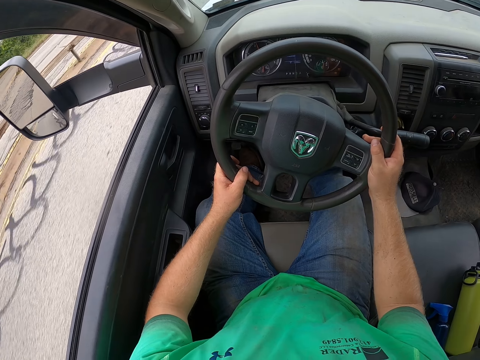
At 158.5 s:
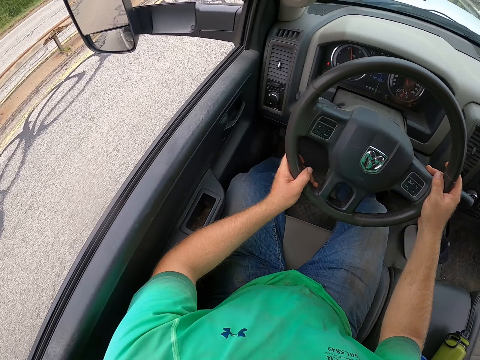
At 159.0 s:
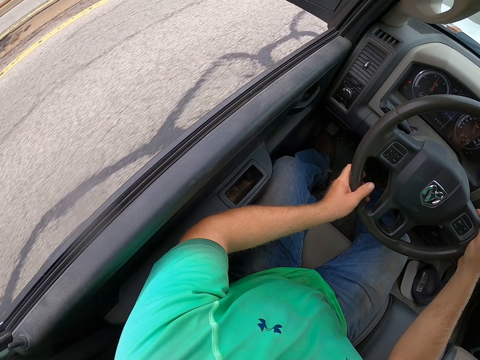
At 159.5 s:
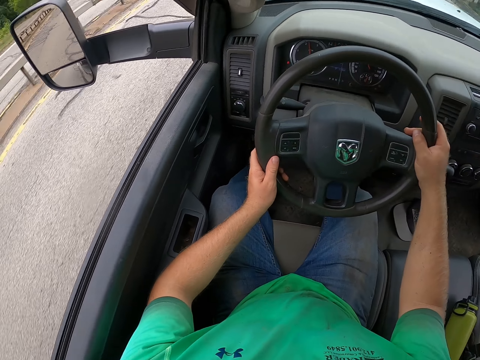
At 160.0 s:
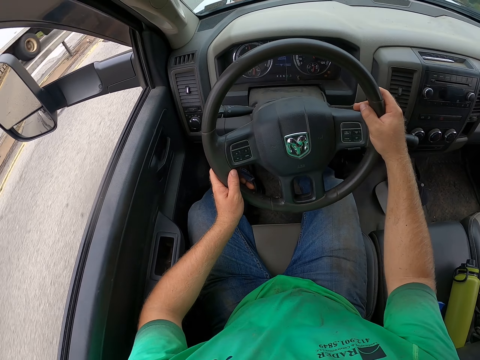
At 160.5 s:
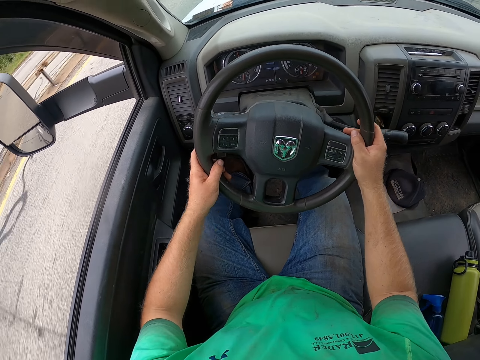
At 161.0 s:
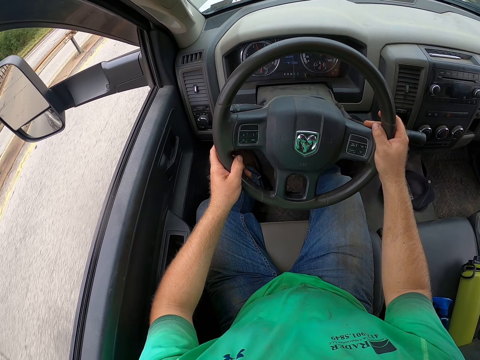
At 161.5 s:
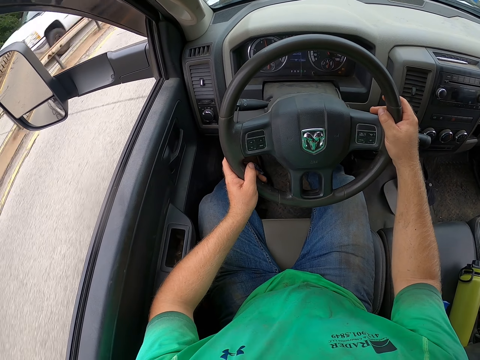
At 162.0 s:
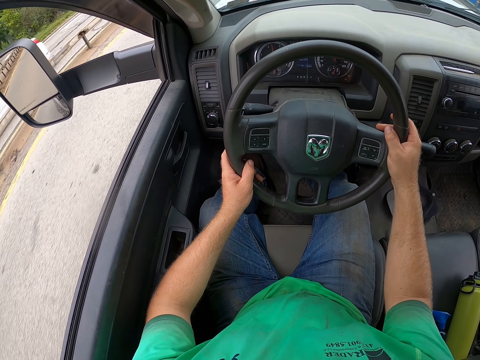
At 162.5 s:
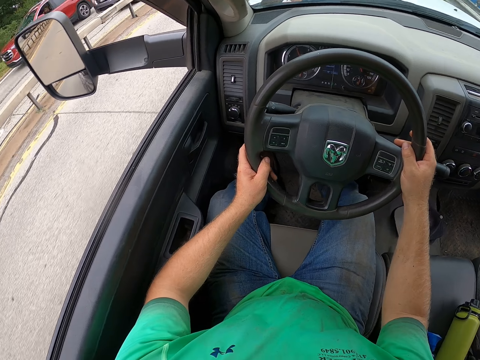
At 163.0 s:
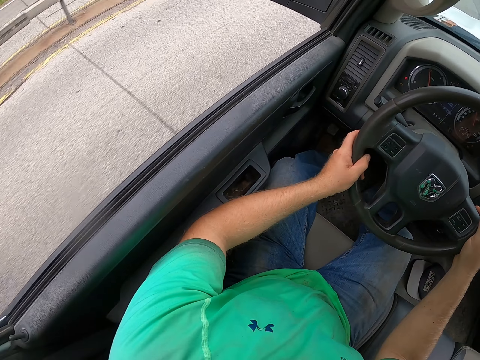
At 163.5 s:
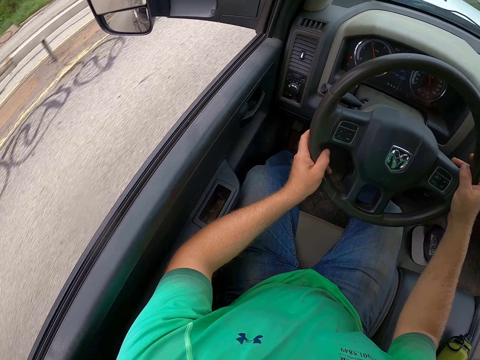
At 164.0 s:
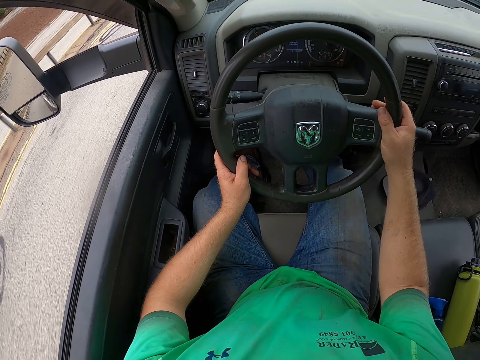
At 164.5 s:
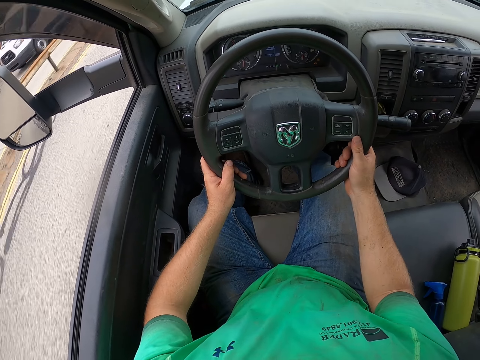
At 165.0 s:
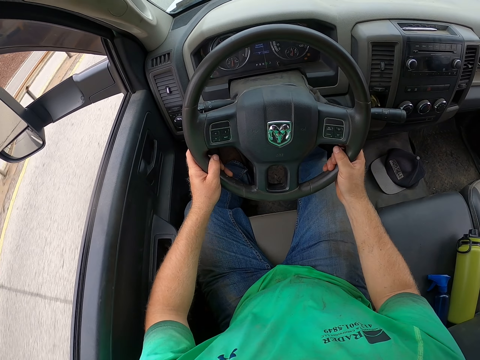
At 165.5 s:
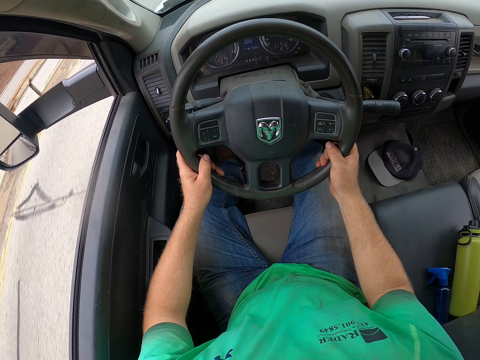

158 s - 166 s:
The camera wearer drives the car on the road.

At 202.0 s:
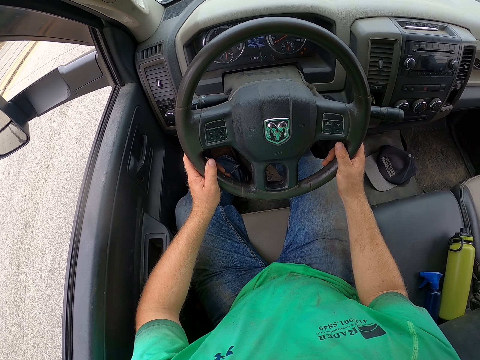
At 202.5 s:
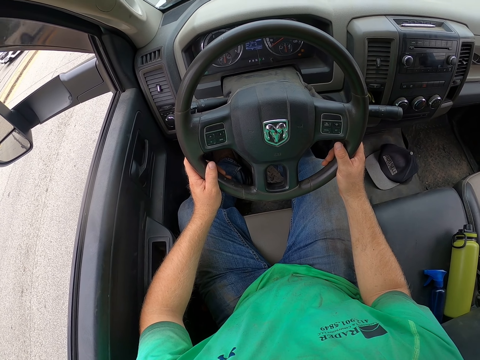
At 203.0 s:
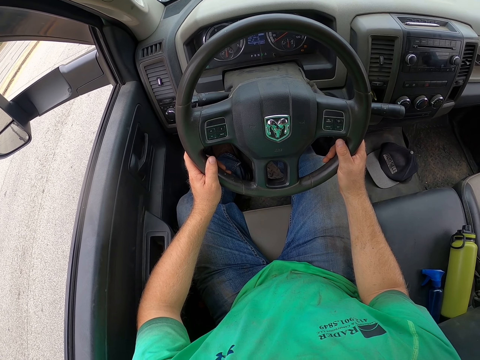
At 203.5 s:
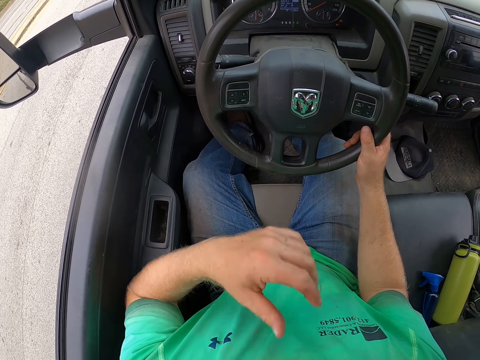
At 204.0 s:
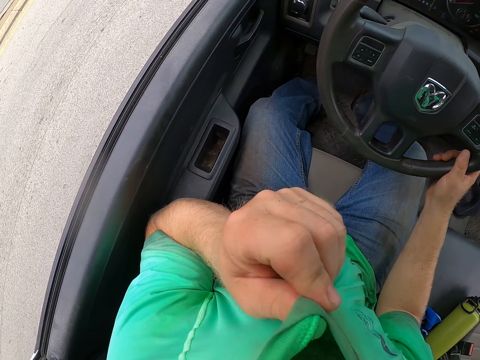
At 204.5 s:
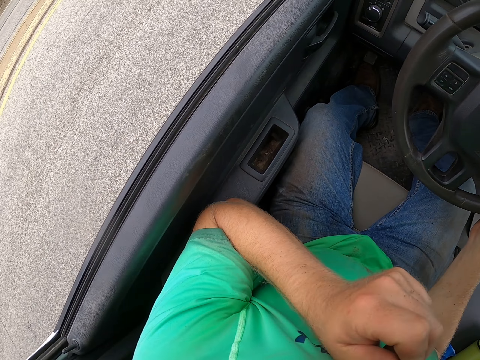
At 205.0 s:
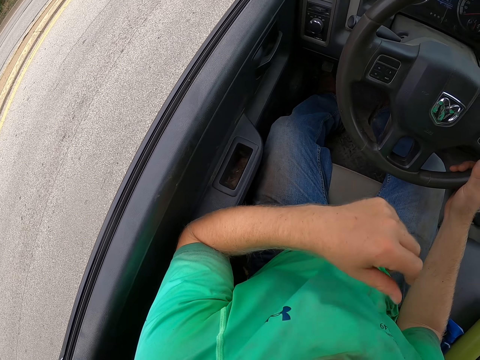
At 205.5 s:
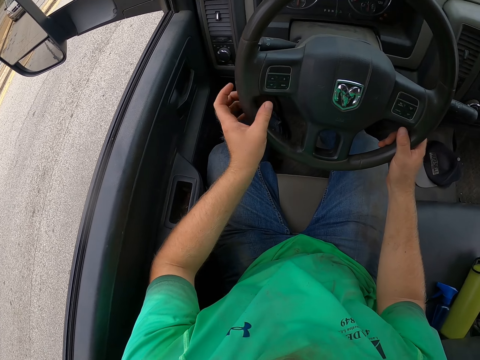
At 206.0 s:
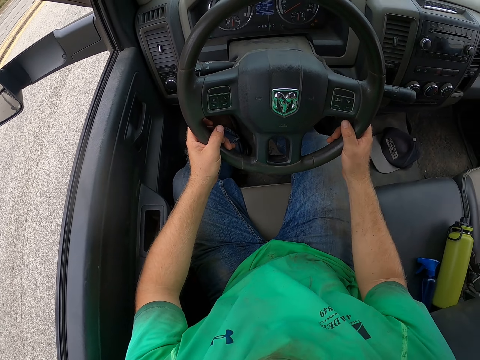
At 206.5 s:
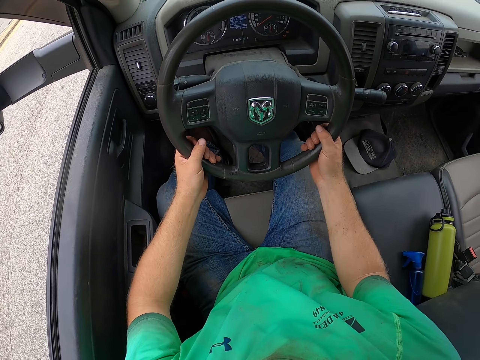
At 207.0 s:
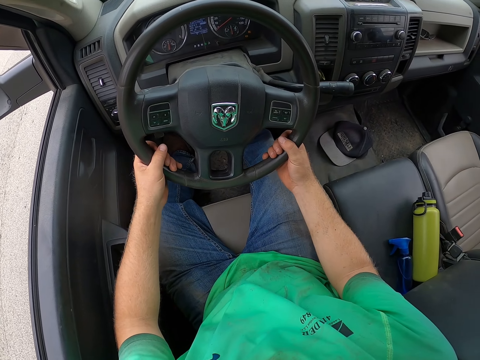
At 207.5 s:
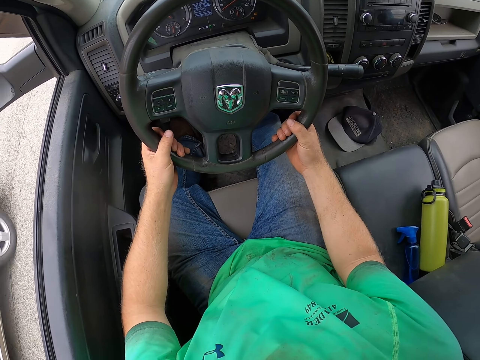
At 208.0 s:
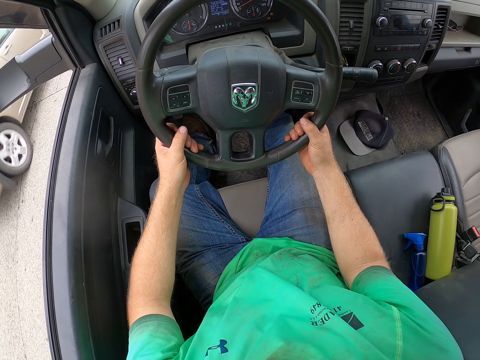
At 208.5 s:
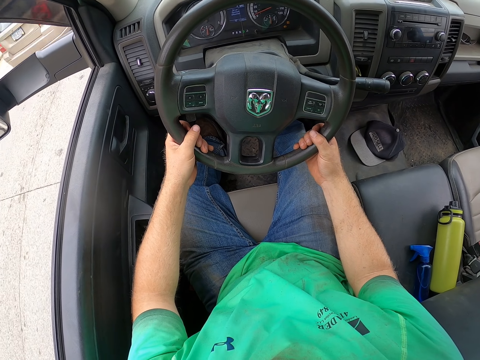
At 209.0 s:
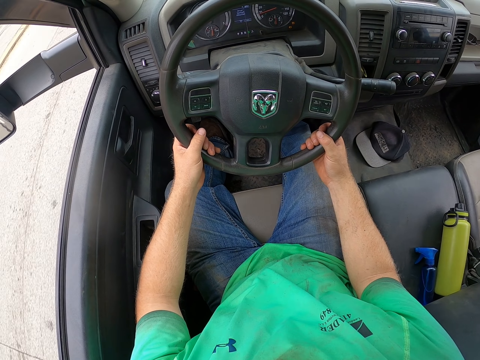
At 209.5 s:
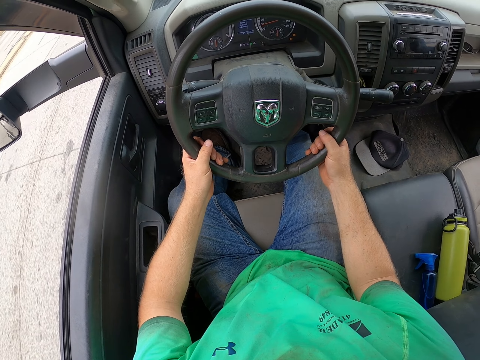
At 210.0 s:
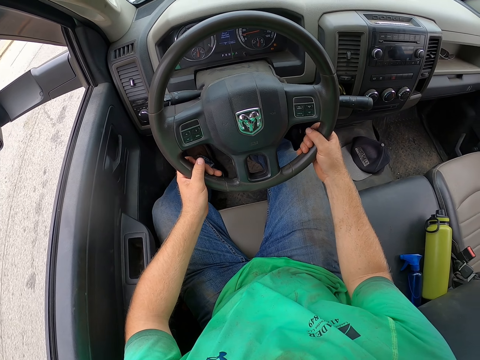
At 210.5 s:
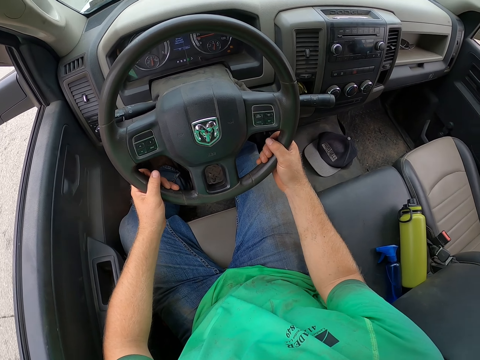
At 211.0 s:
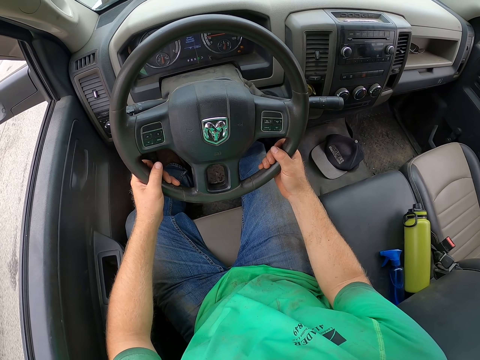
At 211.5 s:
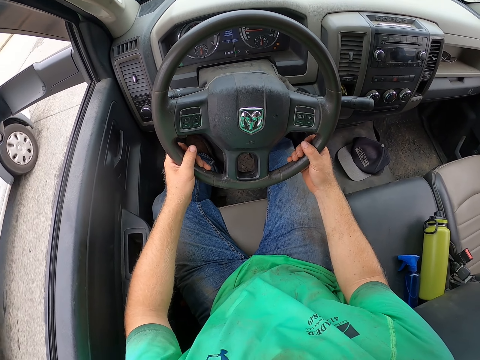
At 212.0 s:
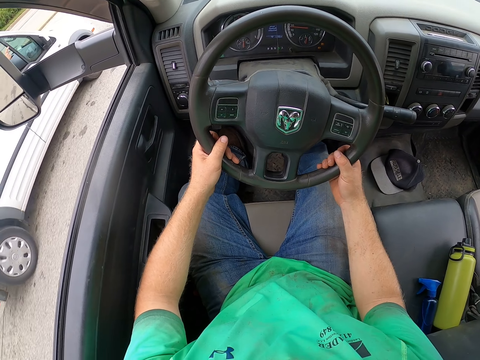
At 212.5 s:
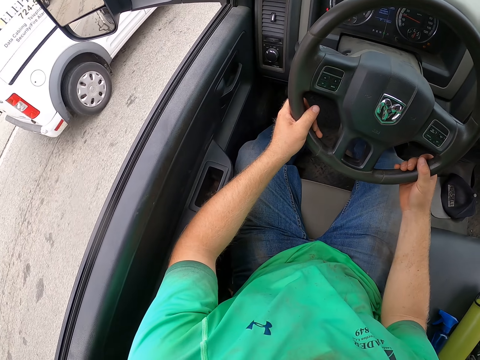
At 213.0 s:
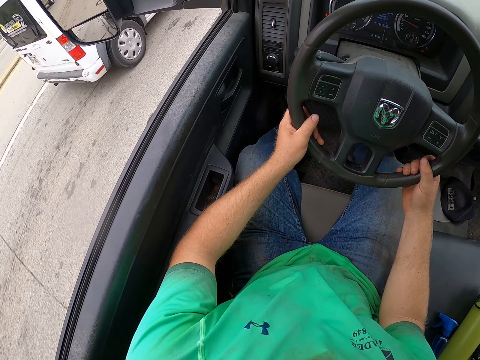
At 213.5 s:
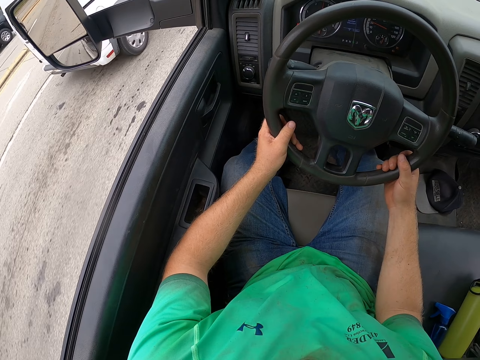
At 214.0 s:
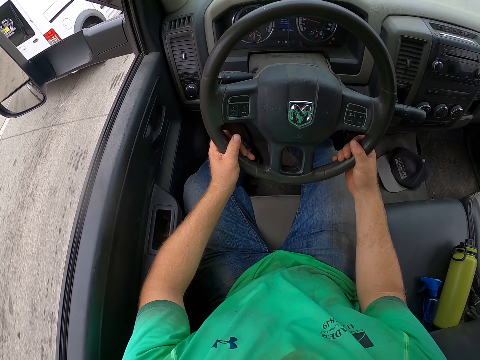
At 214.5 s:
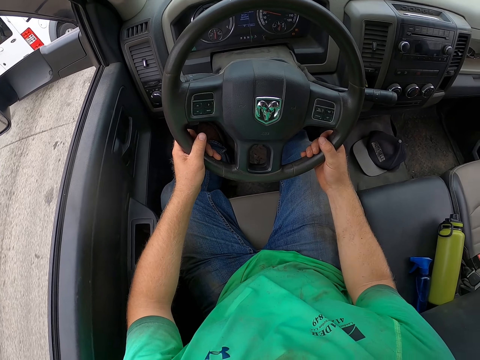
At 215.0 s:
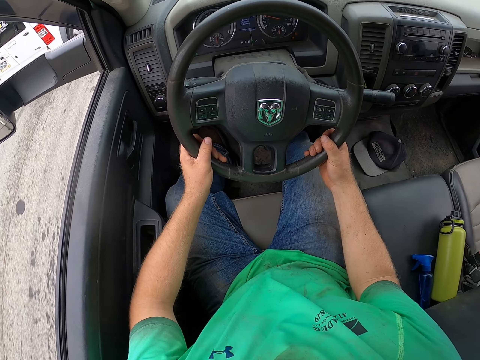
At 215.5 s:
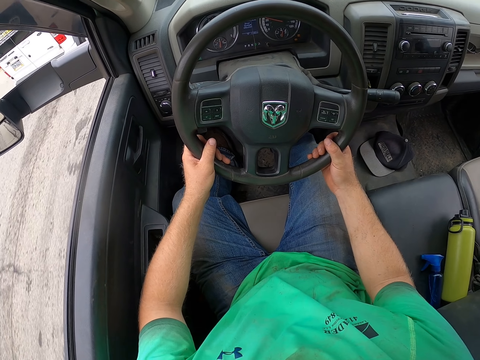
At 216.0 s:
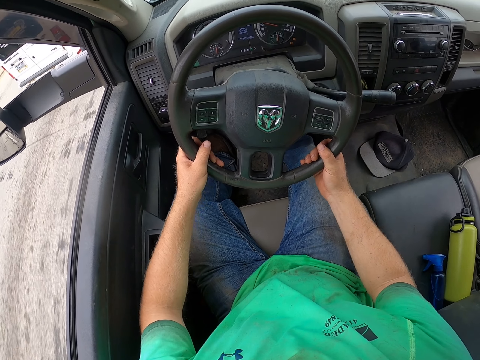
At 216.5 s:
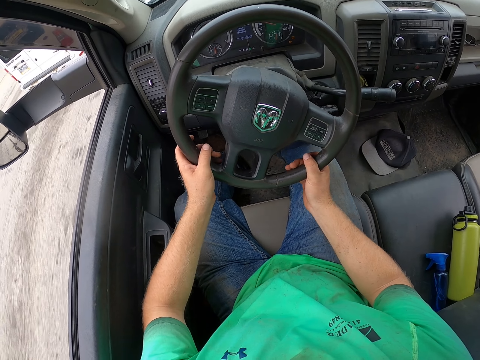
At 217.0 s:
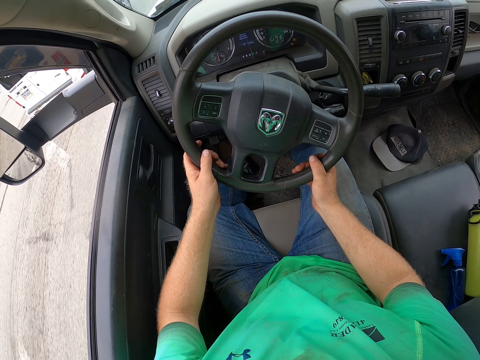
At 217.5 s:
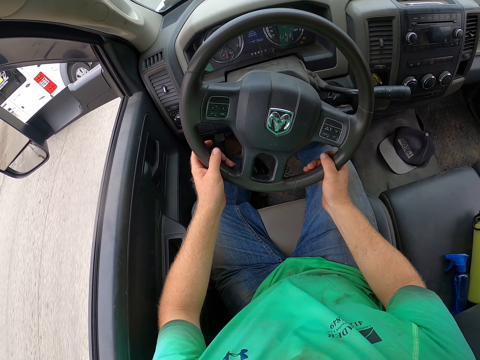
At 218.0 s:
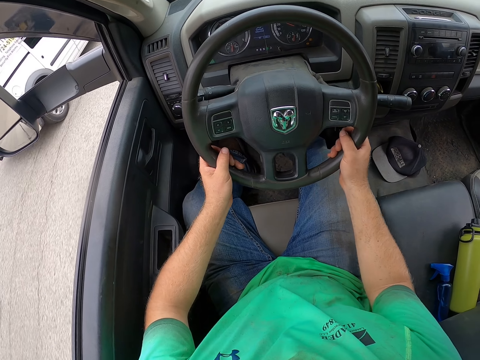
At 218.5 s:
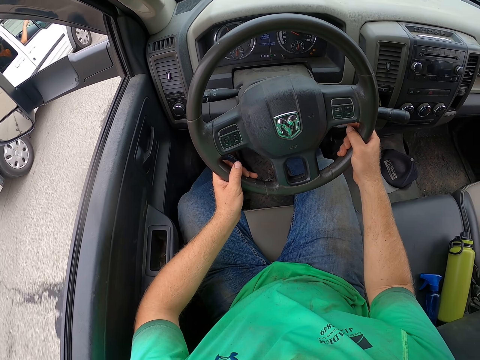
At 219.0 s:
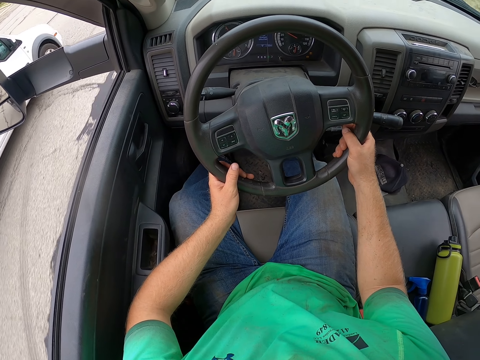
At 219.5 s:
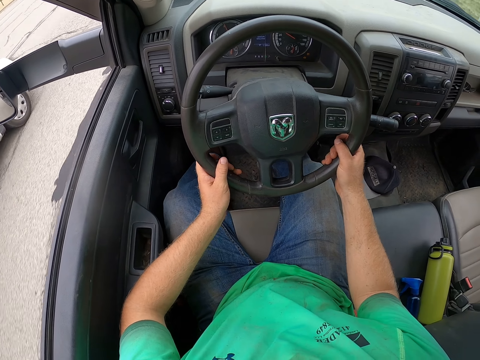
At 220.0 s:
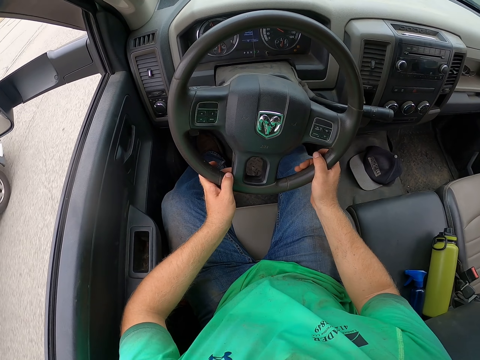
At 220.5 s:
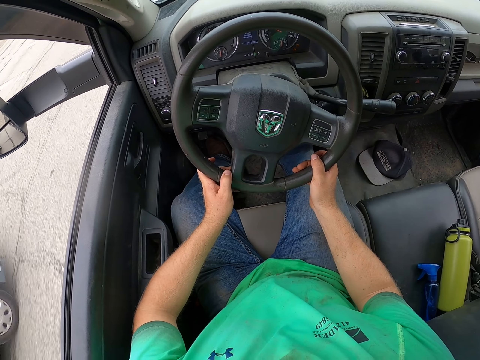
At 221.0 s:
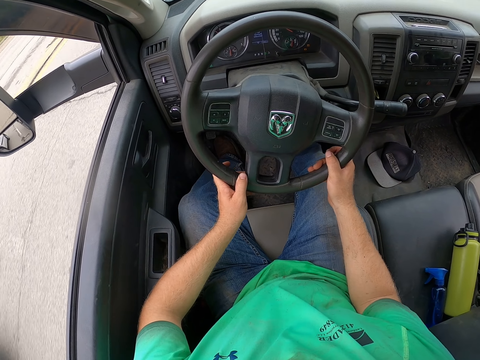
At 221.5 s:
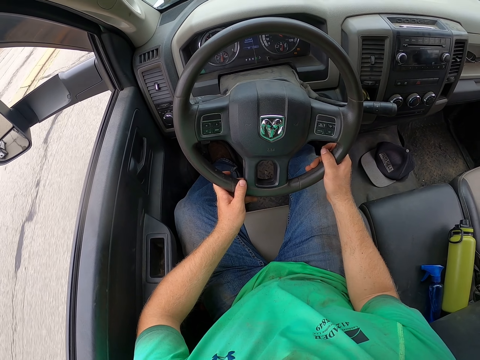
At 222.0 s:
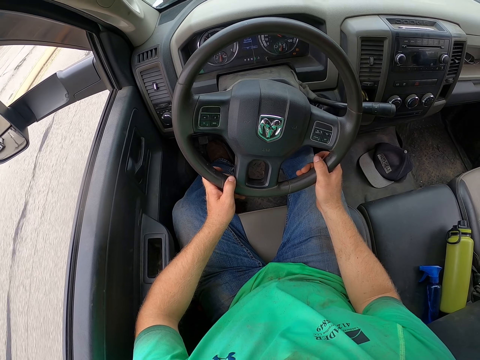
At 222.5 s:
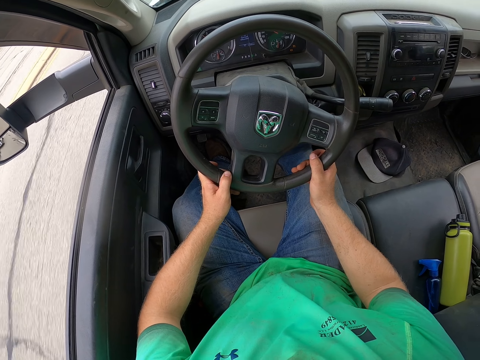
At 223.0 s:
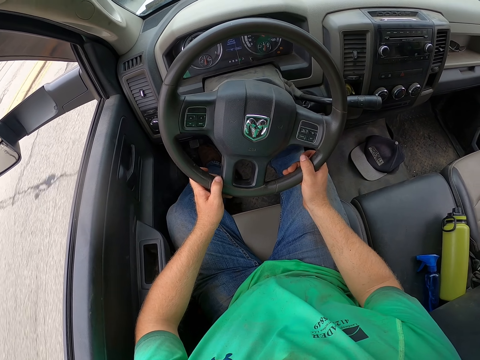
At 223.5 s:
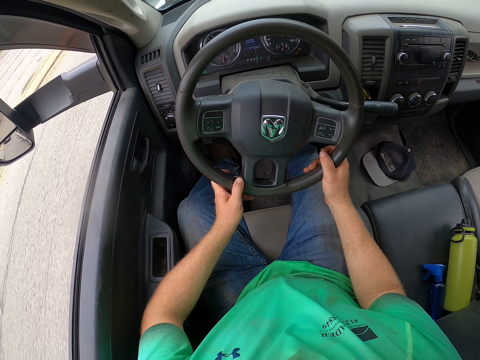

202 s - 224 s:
The camera wearer wipes the hem of his cloth on his nose with his left hand. He holds the steering wheel of the car with both hands. He drives the car on the road.
